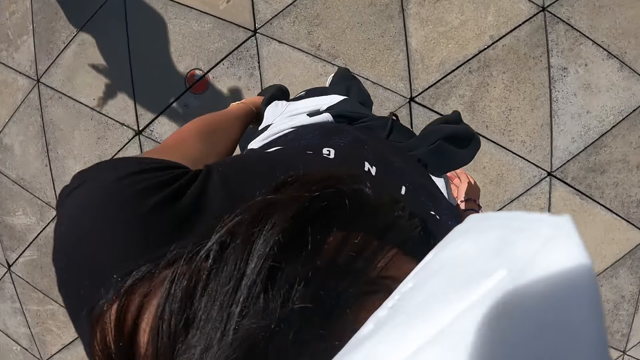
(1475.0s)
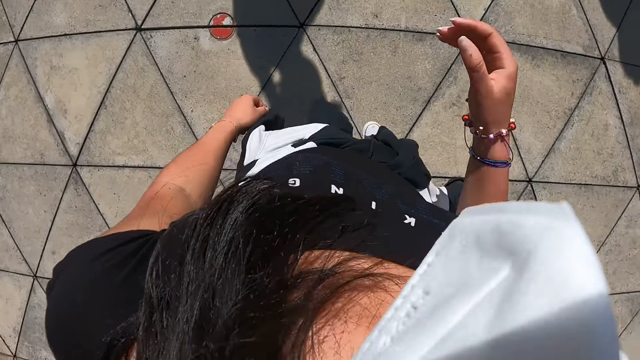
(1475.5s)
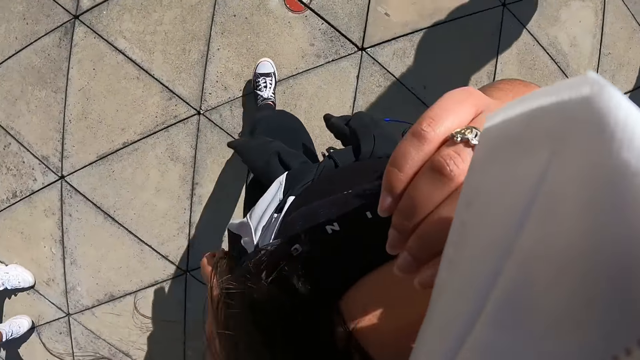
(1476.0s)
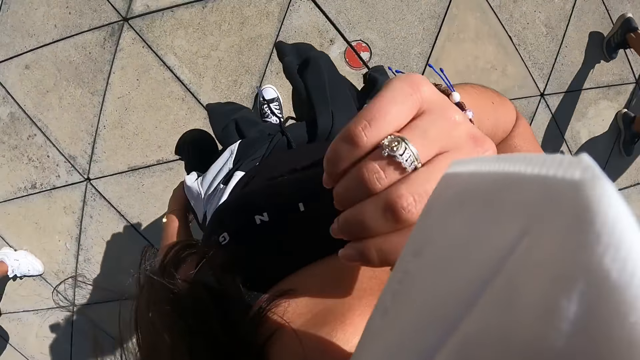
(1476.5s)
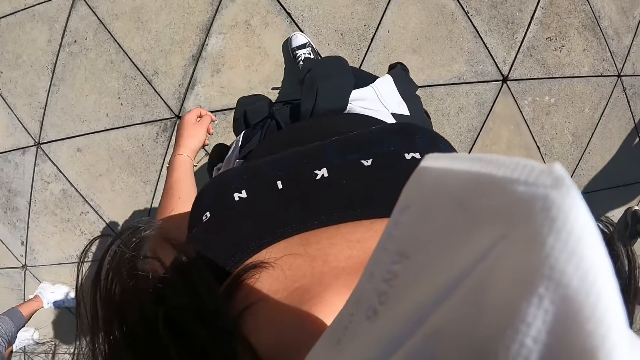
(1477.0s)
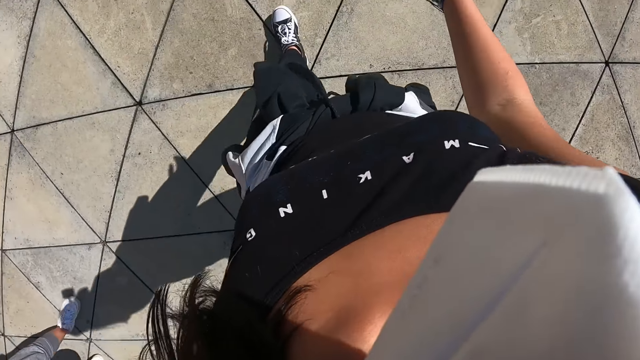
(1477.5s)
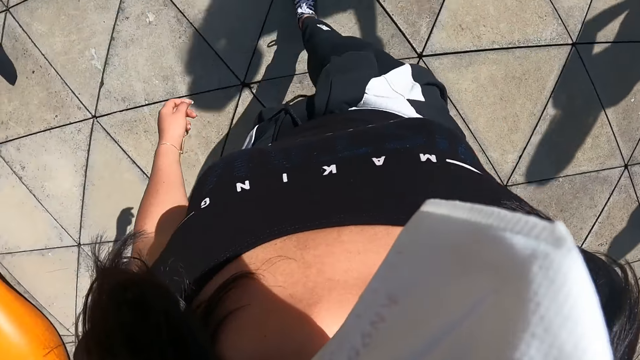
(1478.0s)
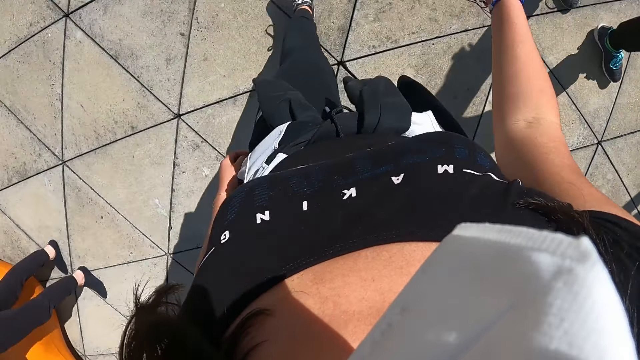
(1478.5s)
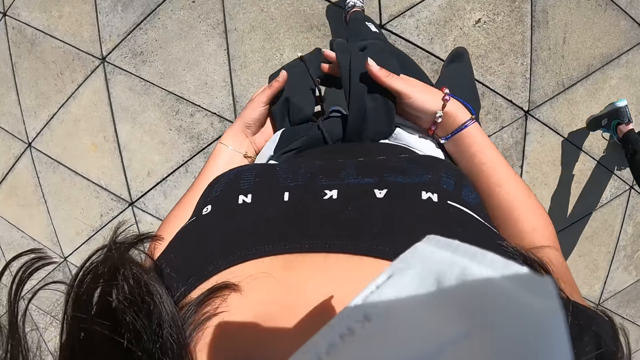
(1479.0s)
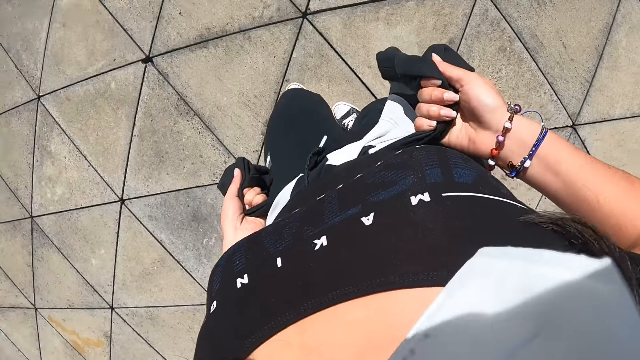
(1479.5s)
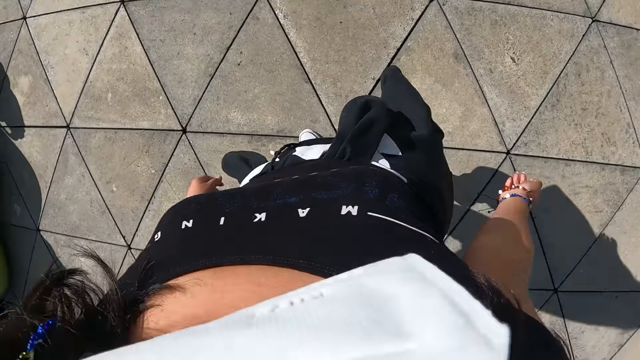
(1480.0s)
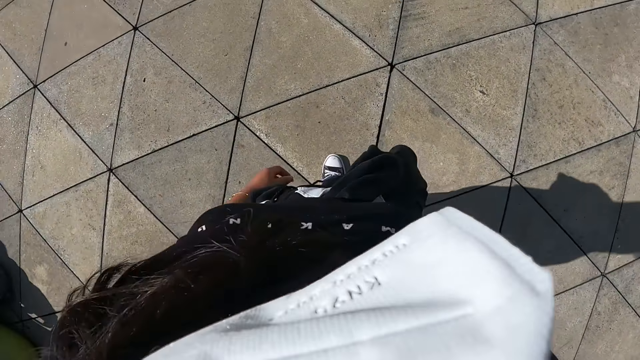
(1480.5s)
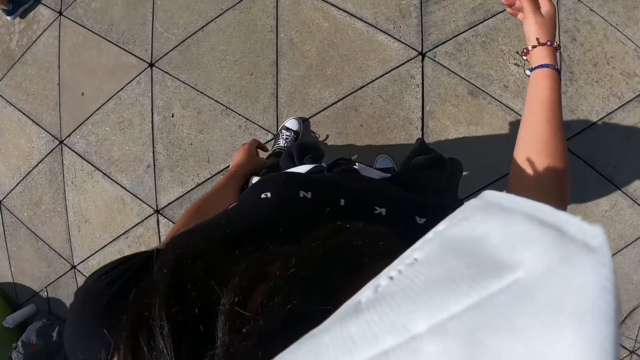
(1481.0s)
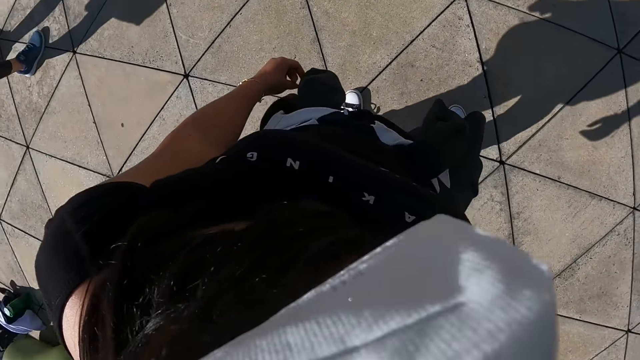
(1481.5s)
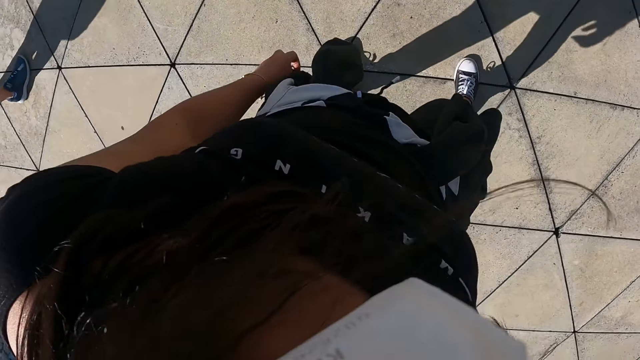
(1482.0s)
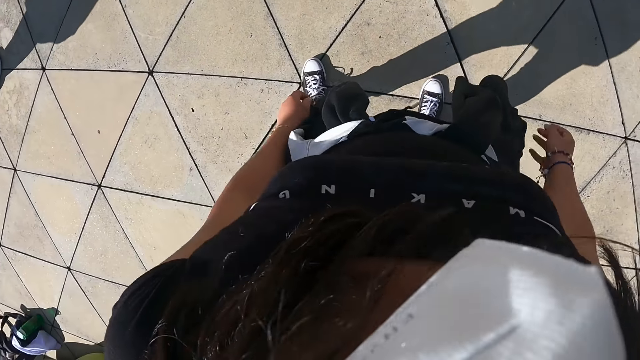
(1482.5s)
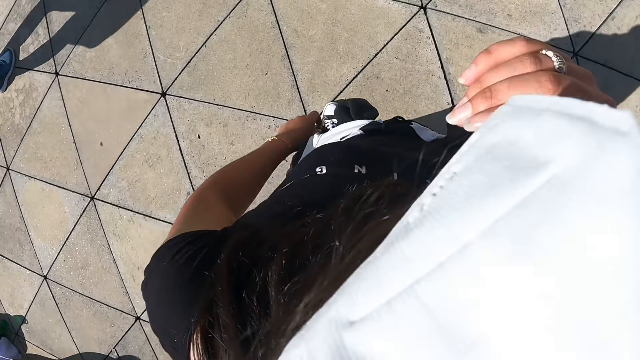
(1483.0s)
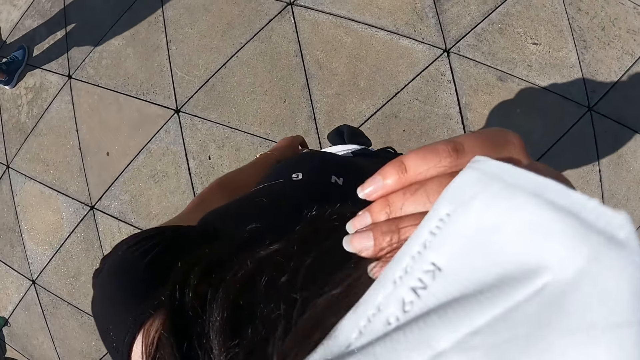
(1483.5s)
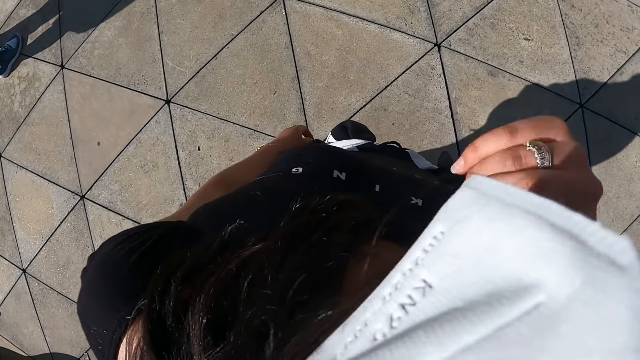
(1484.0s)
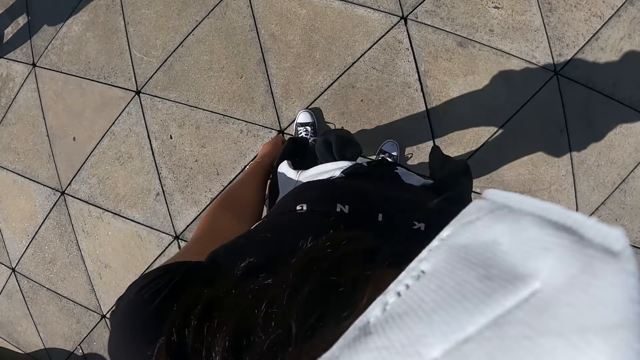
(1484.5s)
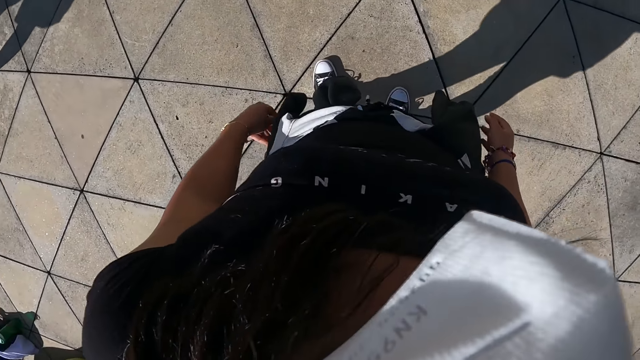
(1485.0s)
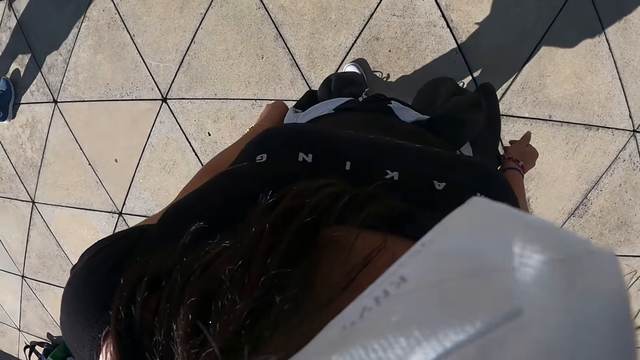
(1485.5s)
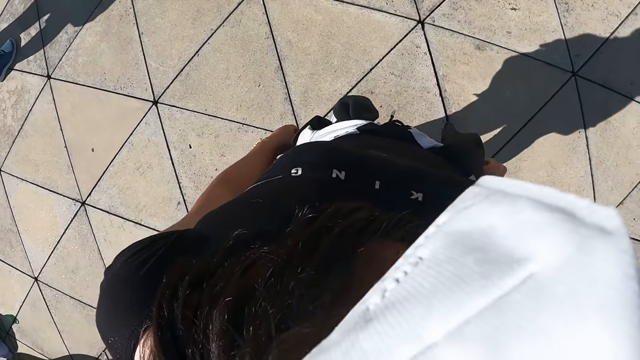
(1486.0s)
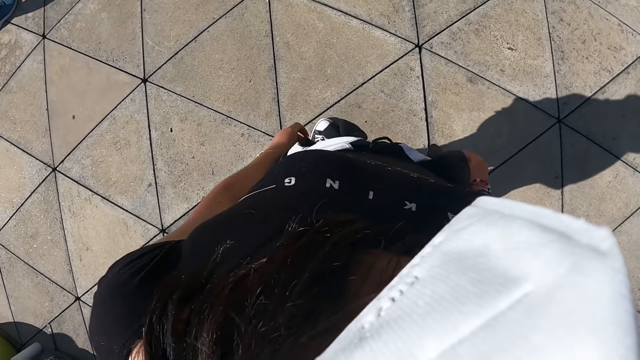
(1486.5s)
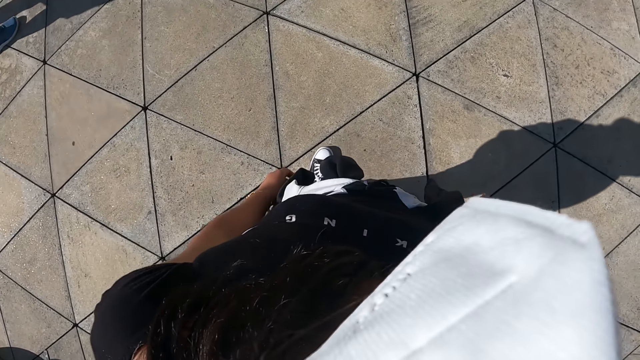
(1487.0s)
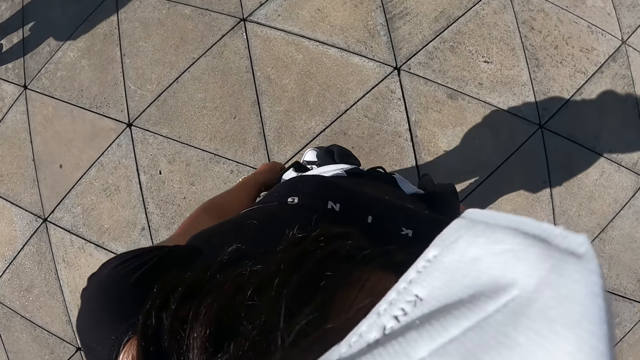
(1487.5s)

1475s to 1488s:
The camera wearer raises her right hand to the nose mask on her face. She walks. She adjusts the nose mask on her face with her right hand. She lowers her right hand from the nose mask on her face. She tightens the sweater around her waist with both hands. She ties the sweater. She walks. She looks around. She adjusts the nose mask on her face with her right hand.

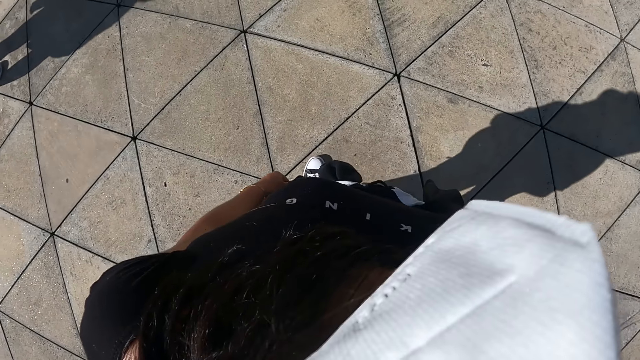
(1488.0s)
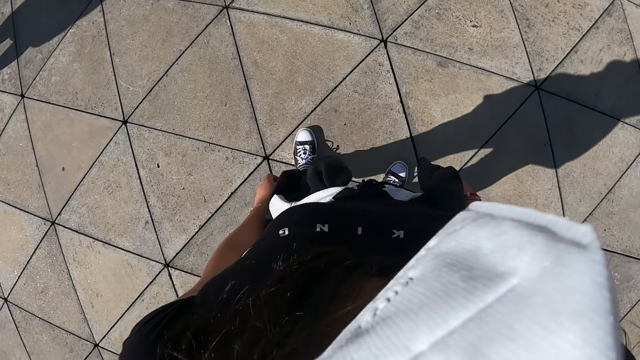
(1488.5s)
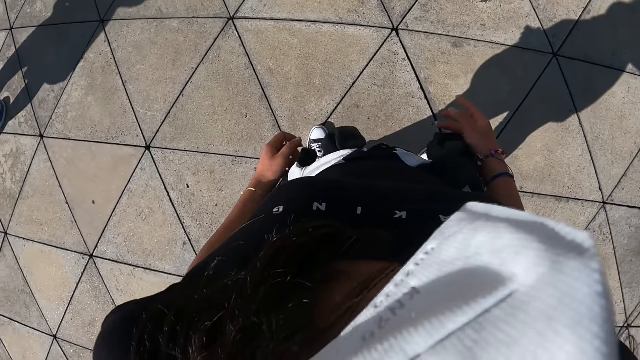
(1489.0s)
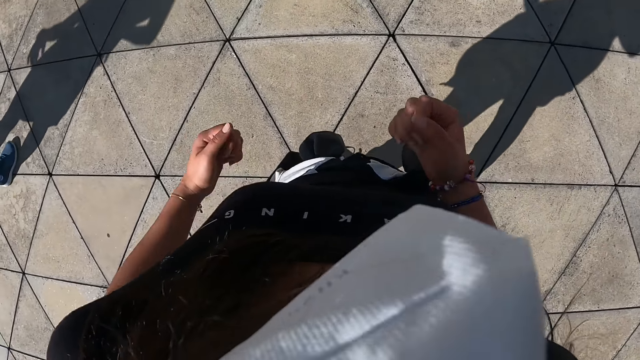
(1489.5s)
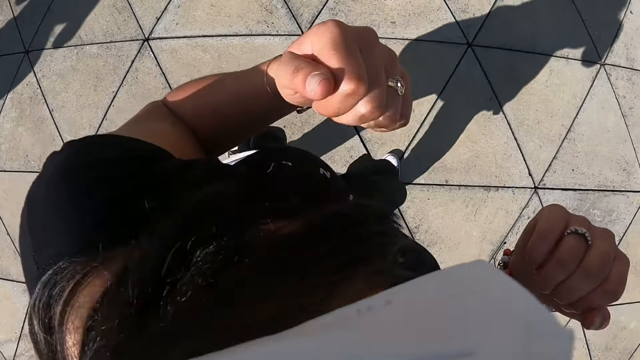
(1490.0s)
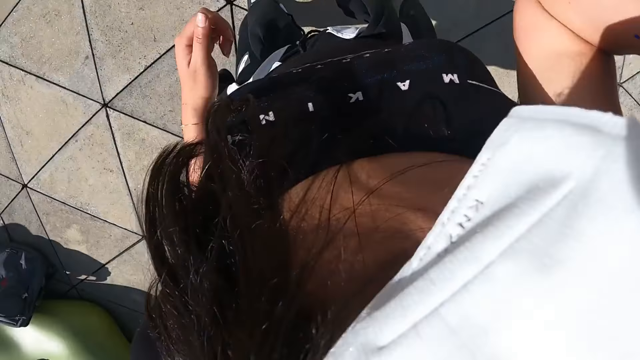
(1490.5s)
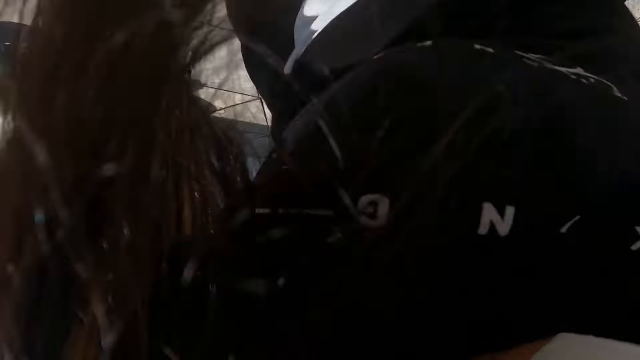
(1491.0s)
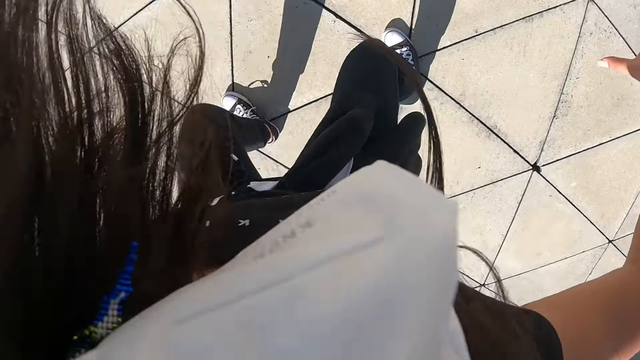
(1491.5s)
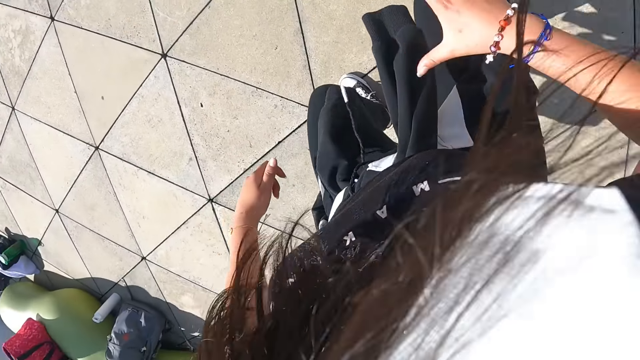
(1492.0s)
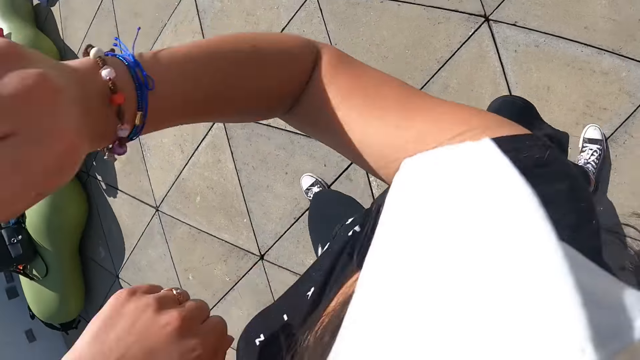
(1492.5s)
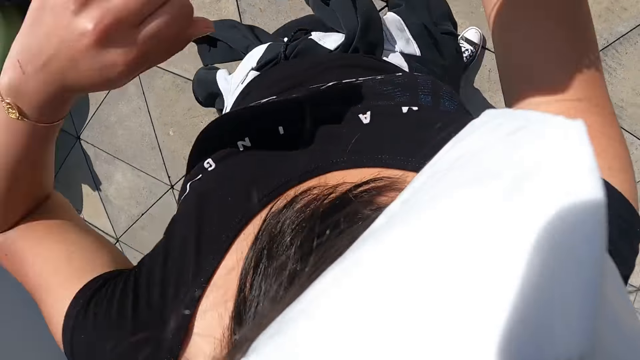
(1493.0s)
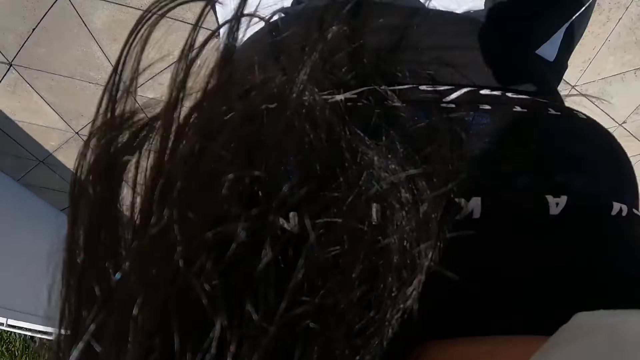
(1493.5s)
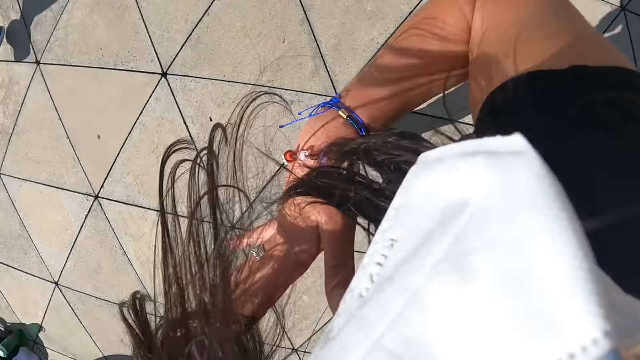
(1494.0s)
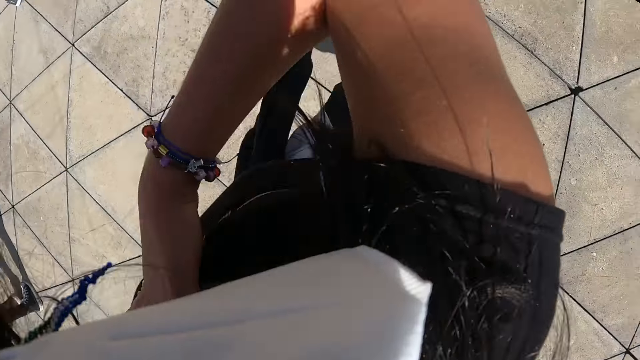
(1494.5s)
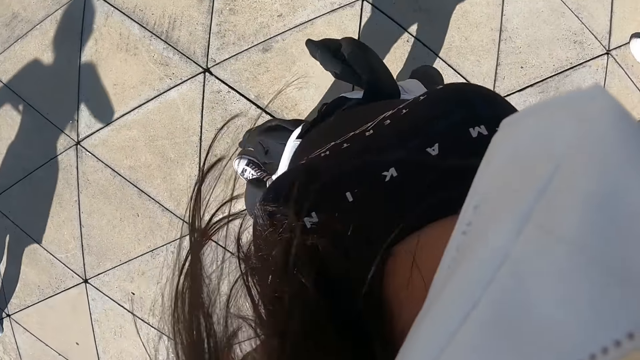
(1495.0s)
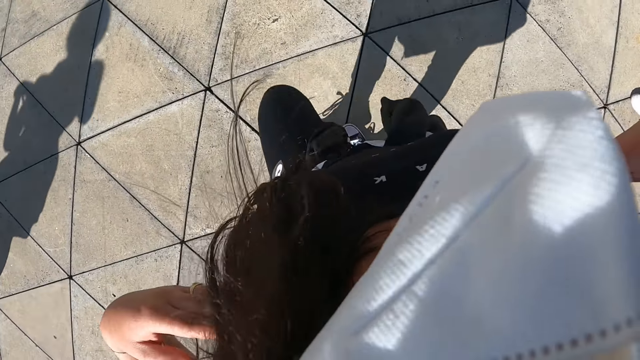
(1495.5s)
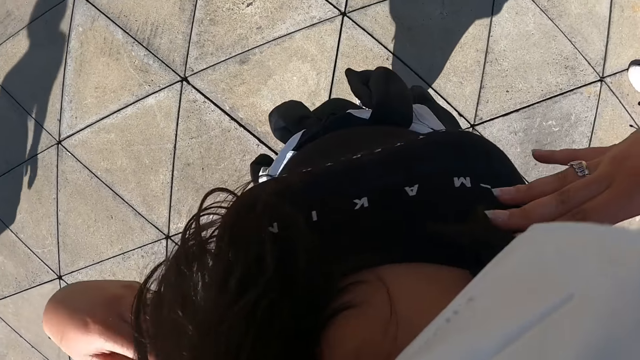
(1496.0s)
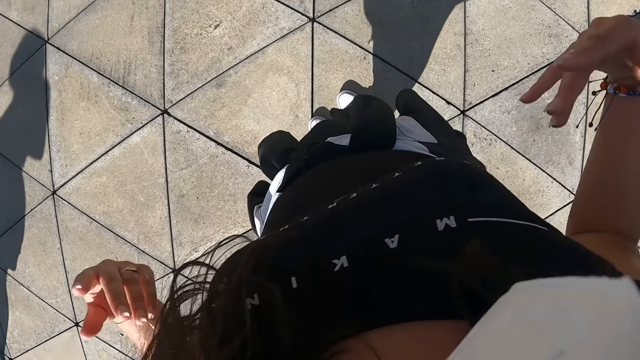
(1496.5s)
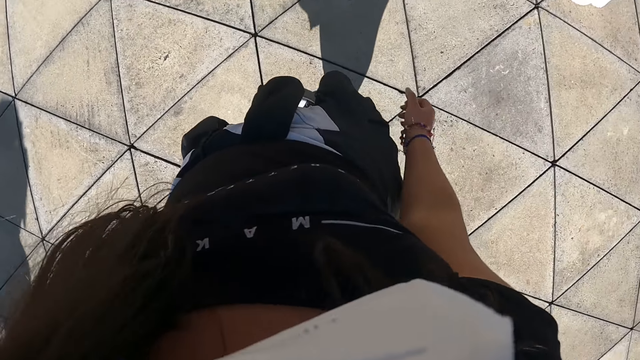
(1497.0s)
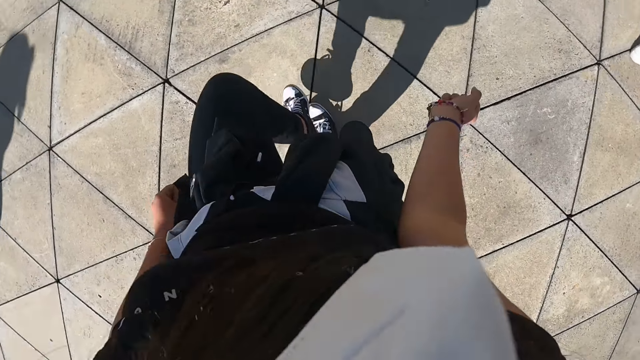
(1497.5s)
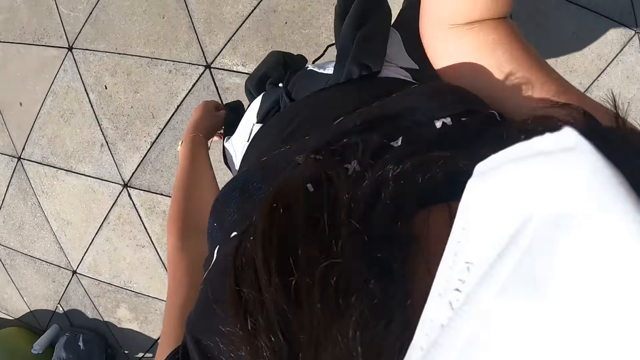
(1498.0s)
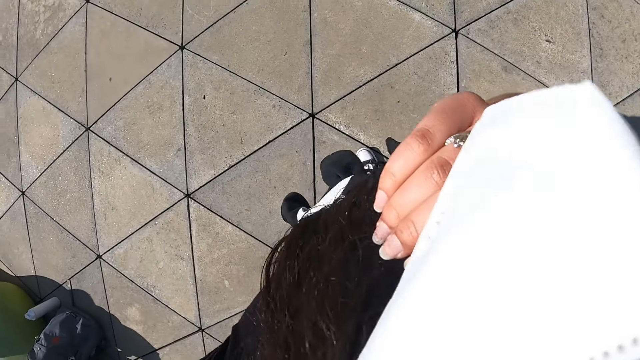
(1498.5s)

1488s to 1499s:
The camera wearer dances with a group of people outside. They do exercise.
